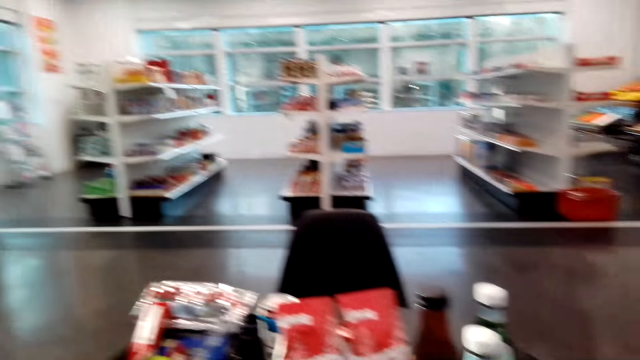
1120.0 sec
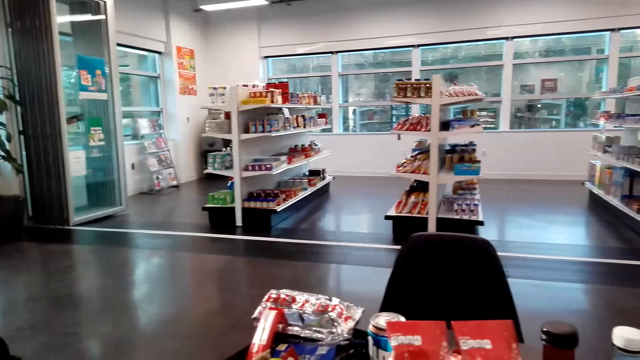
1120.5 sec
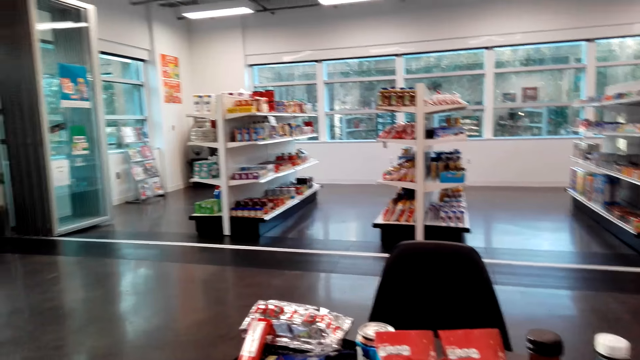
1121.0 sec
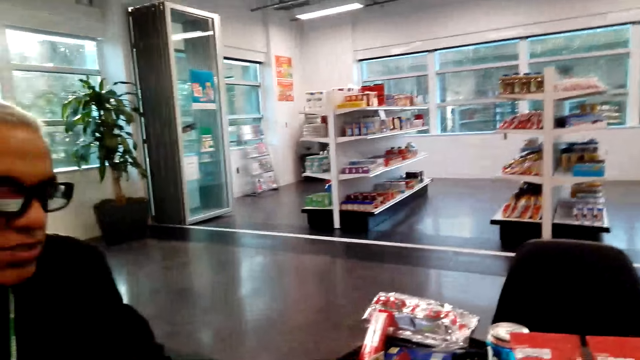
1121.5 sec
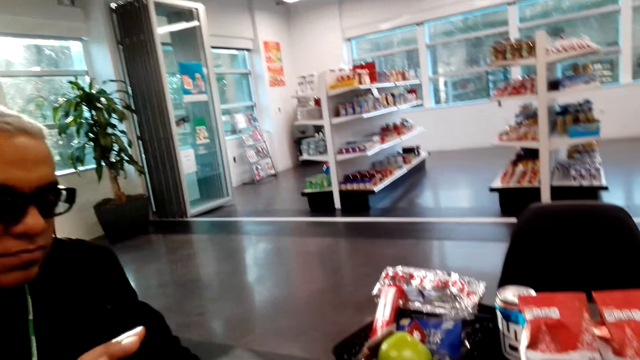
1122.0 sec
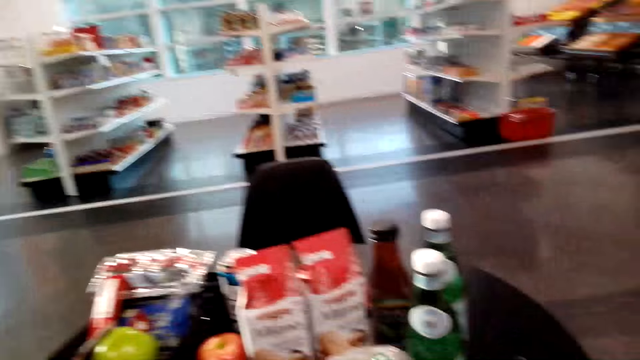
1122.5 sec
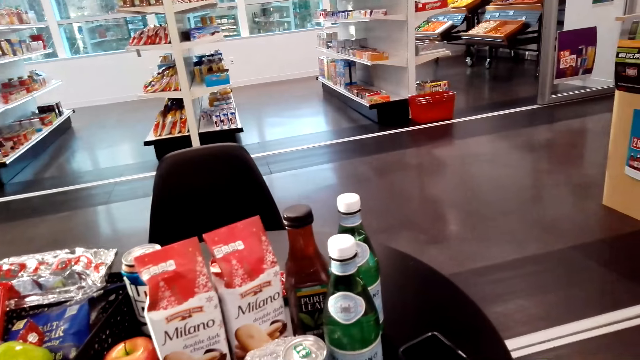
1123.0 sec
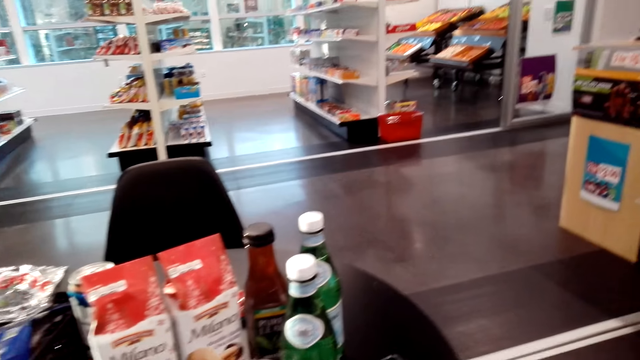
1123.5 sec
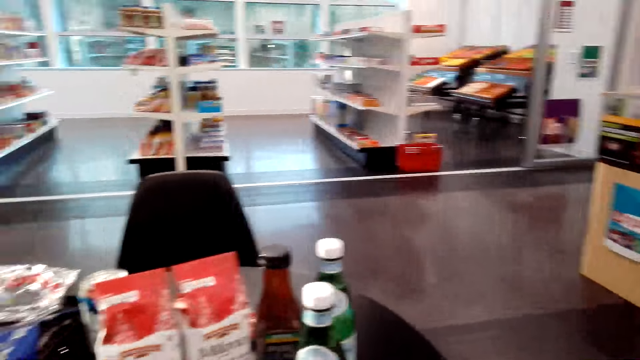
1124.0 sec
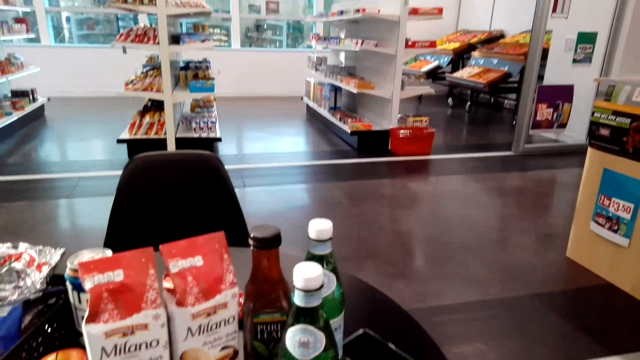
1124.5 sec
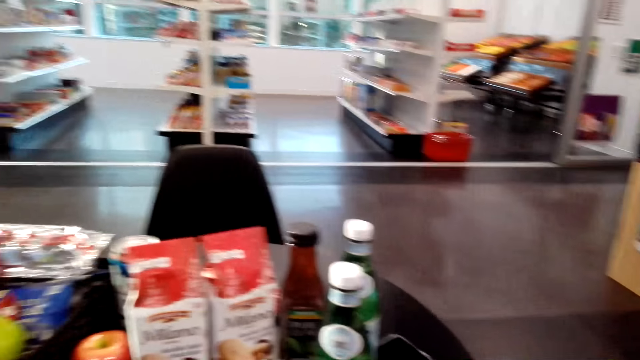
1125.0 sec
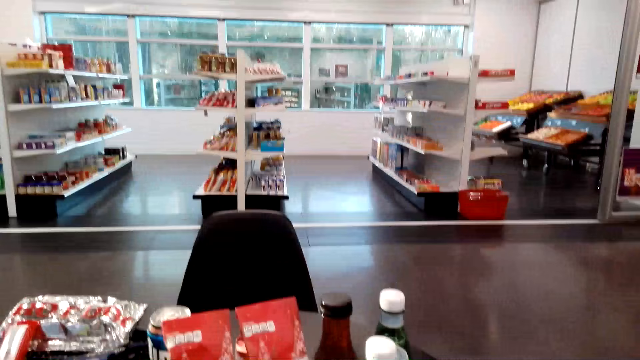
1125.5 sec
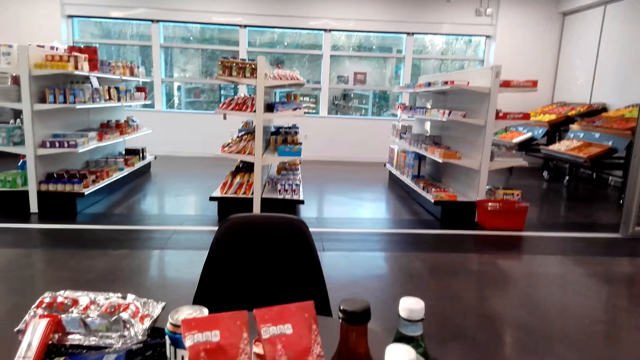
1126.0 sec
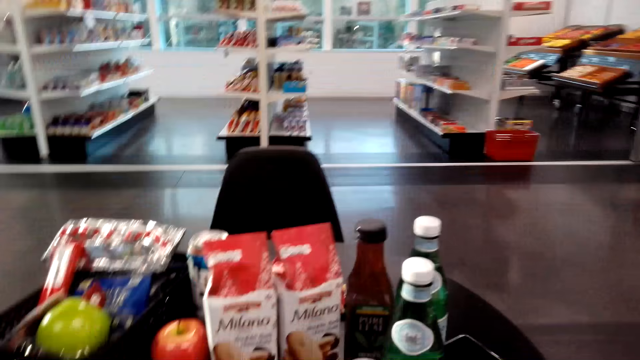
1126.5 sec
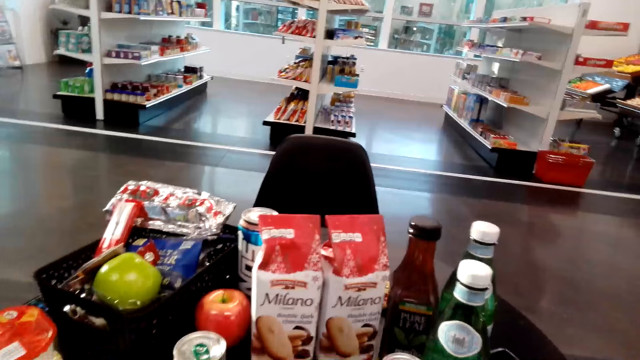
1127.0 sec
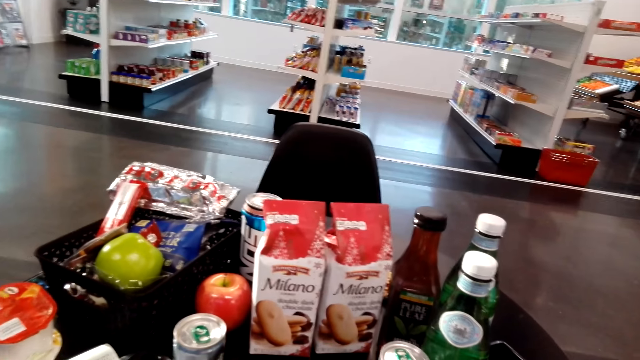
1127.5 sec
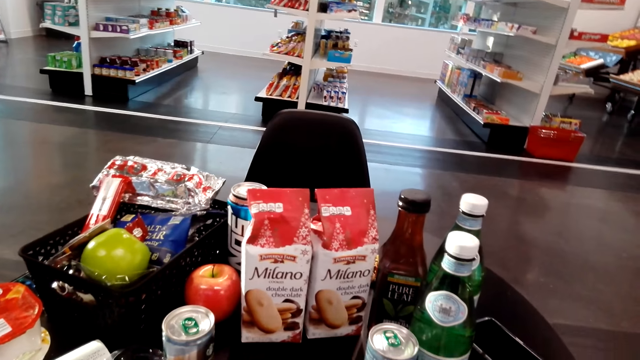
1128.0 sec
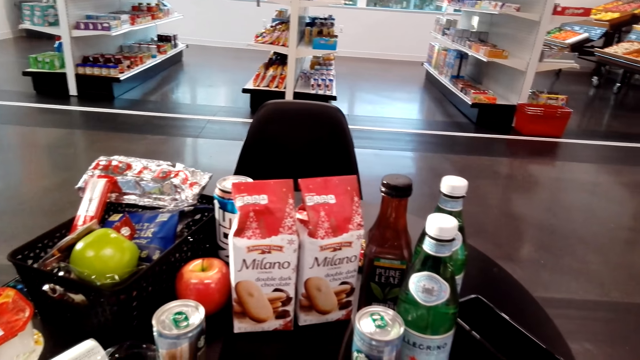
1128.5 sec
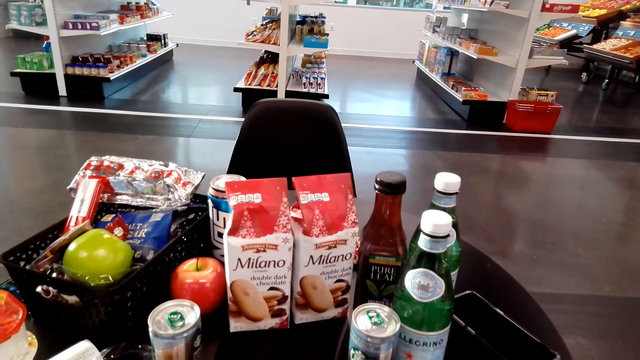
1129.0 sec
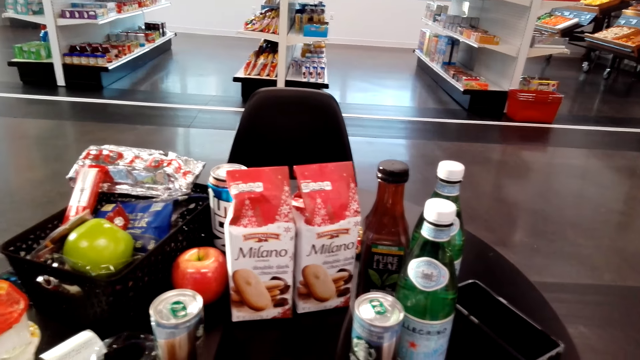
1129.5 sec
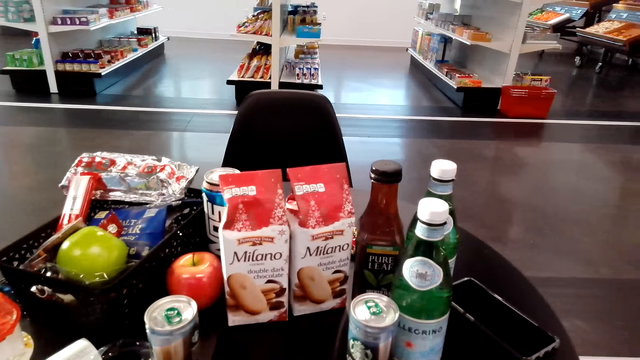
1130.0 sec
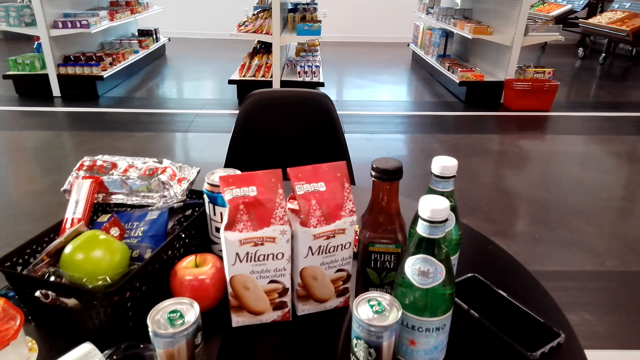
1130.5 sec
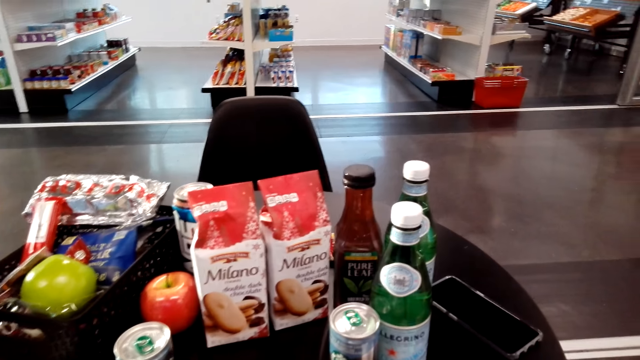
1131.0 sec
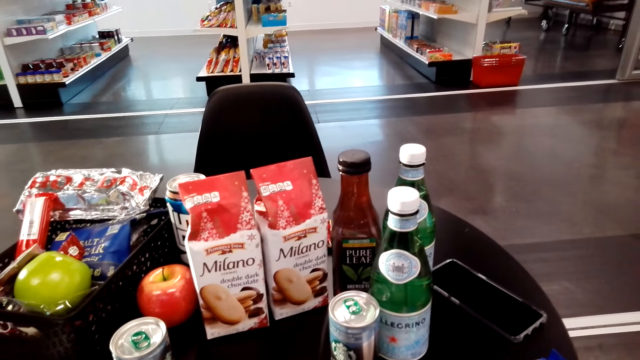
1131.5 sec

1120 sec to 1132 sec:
A man sits on the chair on the floor. The camera wearer talks to the man. They sit on the chair on the floor. They look around.

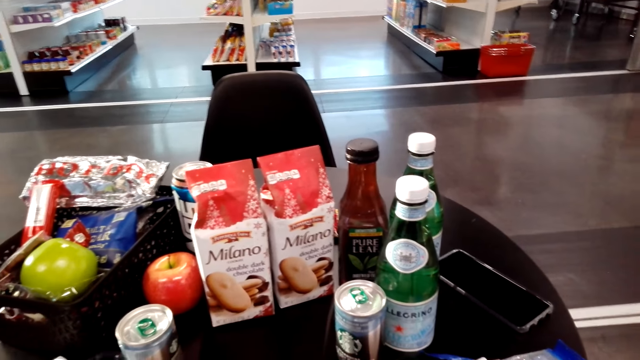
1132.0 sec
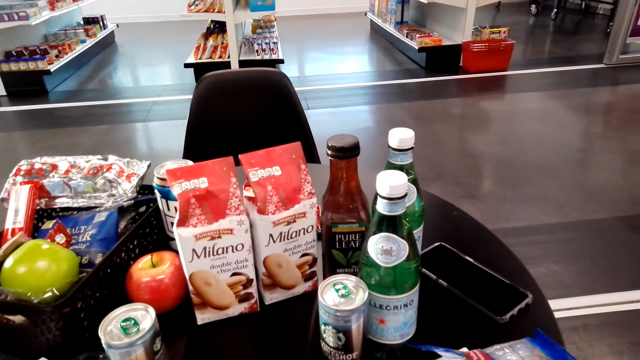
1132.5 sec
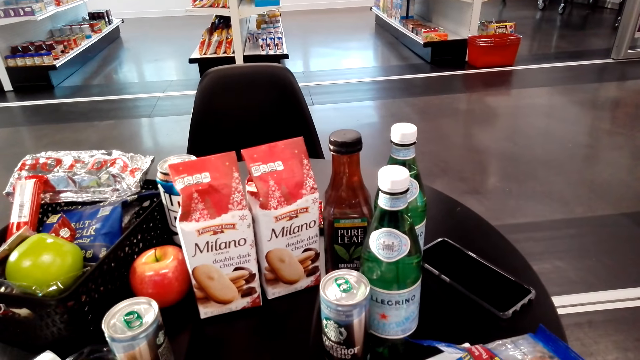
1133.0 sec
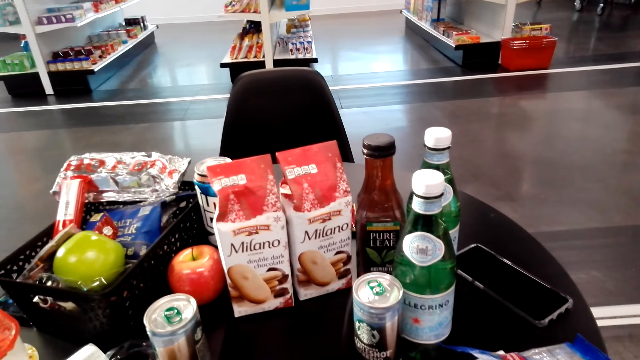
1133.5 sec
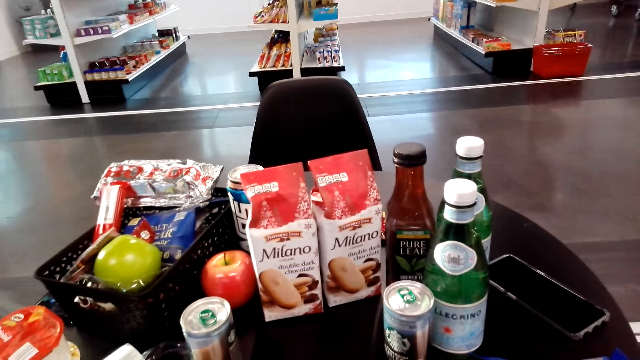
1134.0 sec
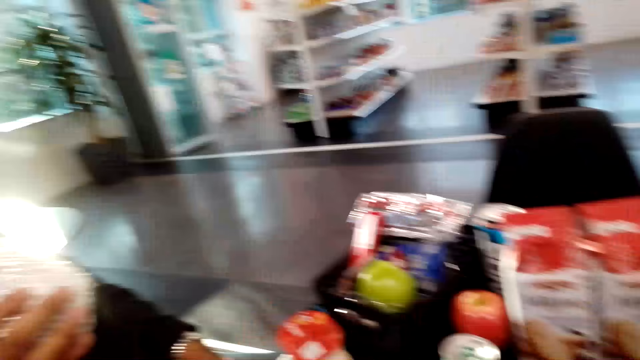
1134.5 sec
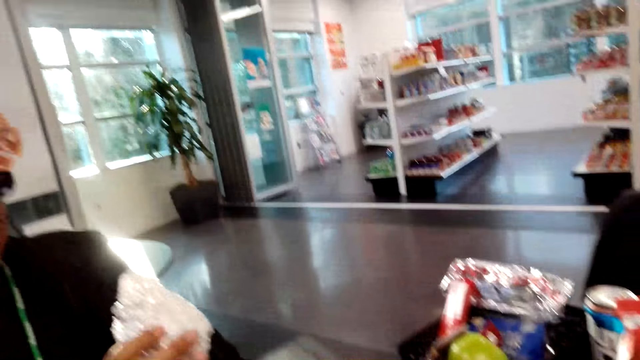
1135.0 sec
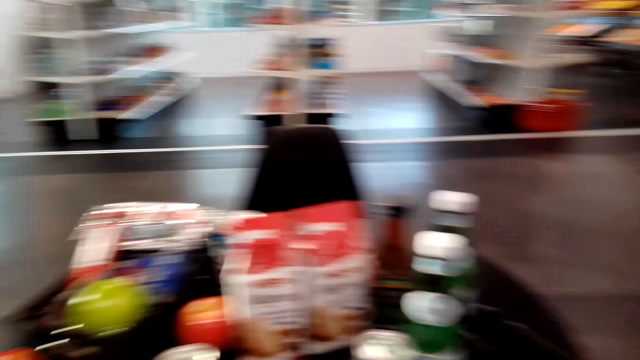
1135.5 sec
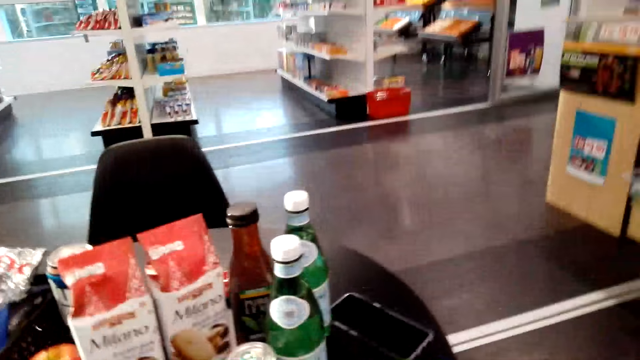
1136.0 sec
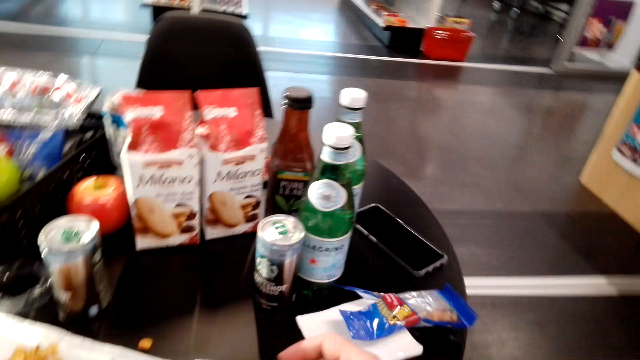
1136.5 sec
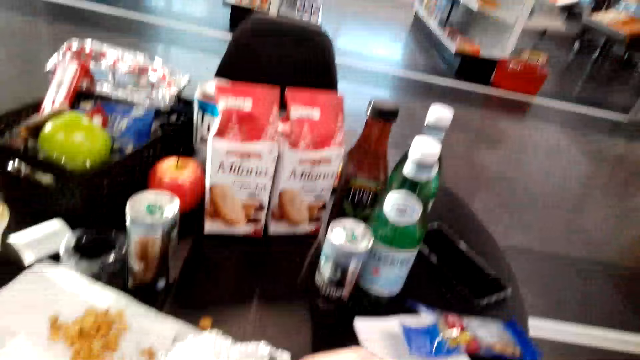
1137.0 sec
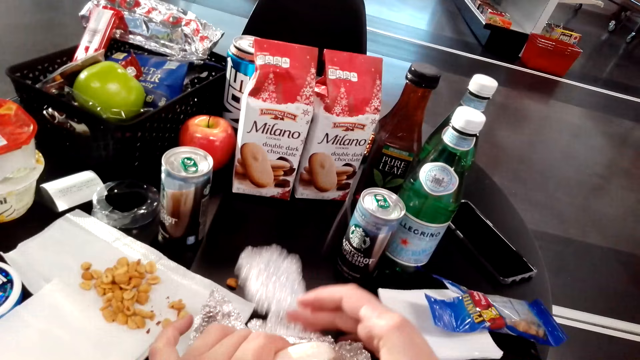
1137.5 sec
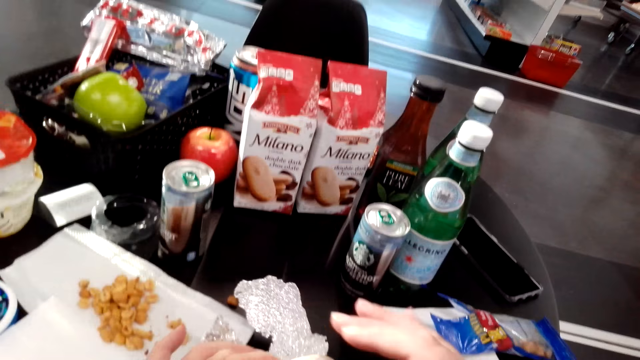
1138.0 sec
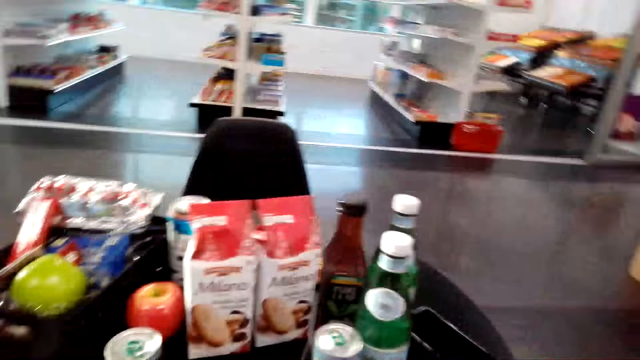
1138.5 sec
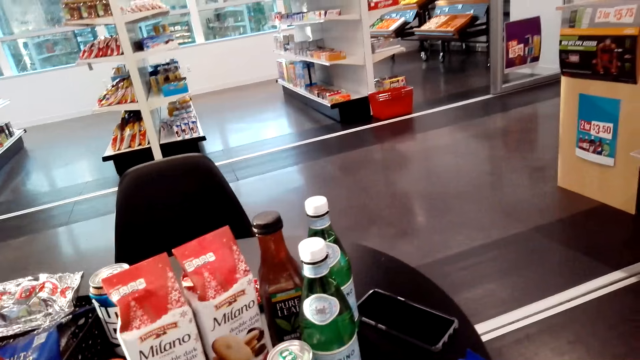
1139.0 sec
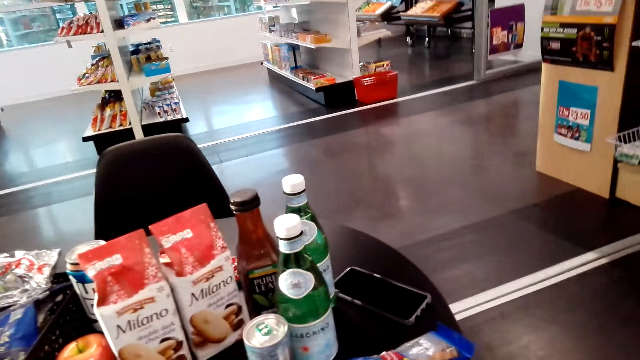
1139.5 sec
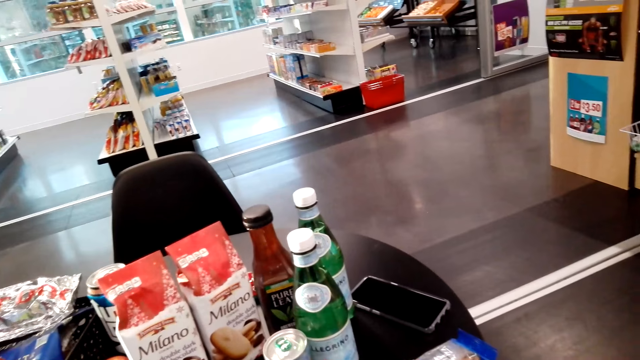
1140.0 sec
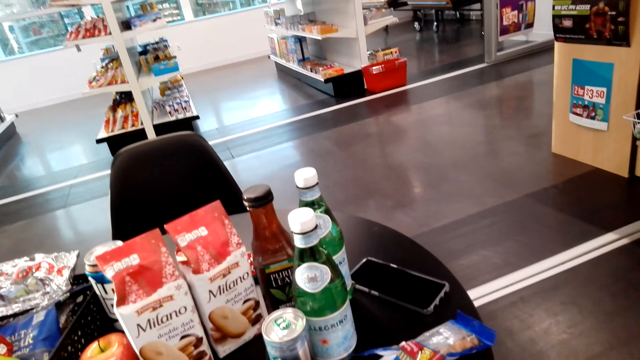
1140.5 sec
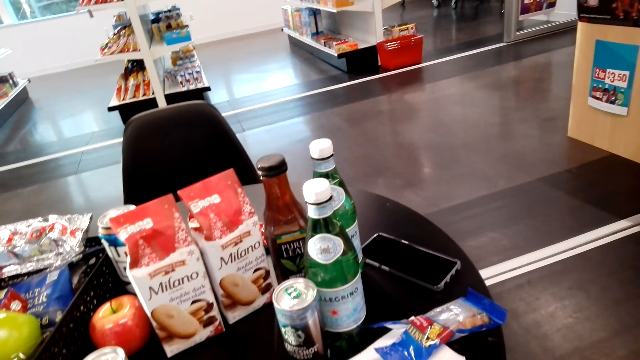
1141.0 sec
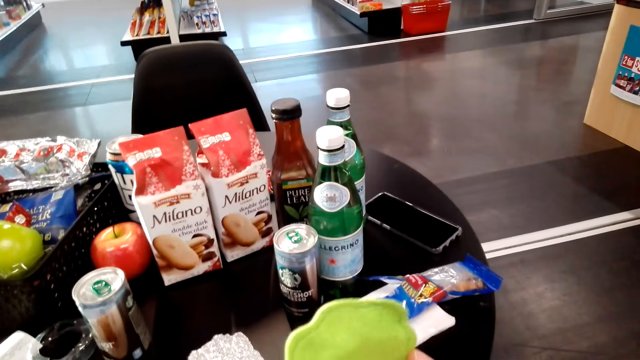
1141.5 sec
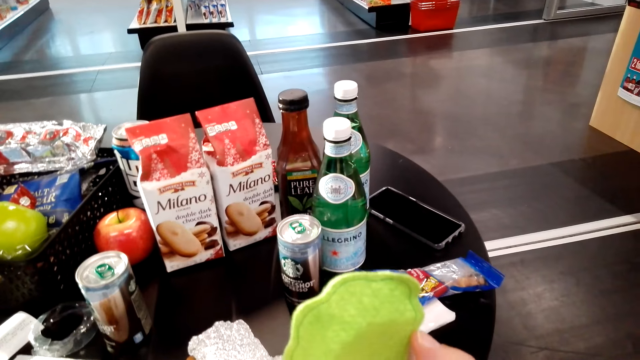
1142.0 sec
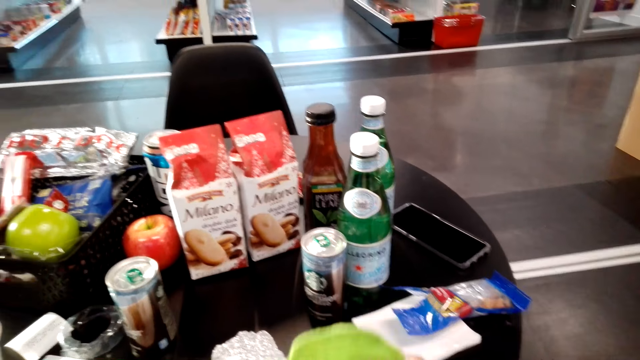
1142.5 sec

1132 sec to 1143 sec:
A man holds something with his hands. The camera wearer sits on the chair on the floor. She unwraps the snacks. She puts something on the table. She sits on the chair on the floor. She looks around. She holds something with her hands.
